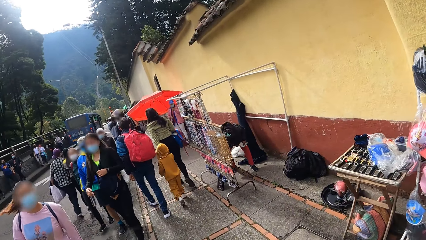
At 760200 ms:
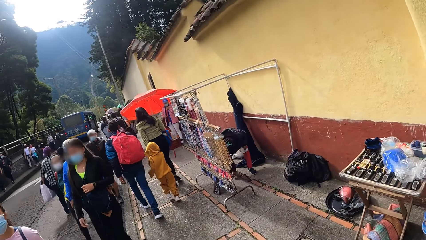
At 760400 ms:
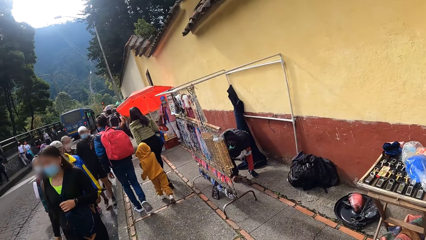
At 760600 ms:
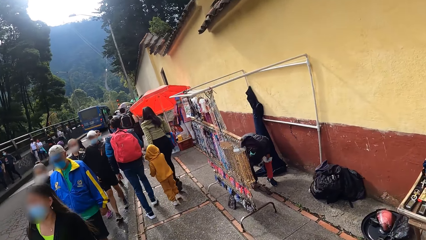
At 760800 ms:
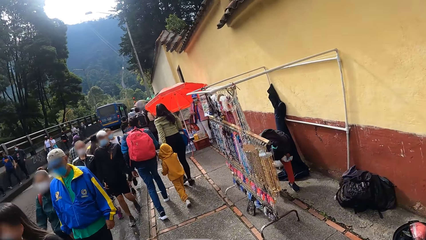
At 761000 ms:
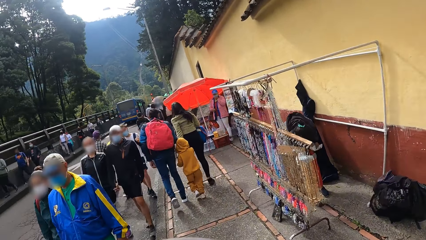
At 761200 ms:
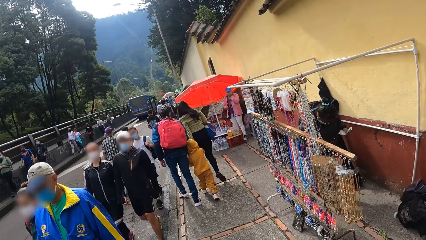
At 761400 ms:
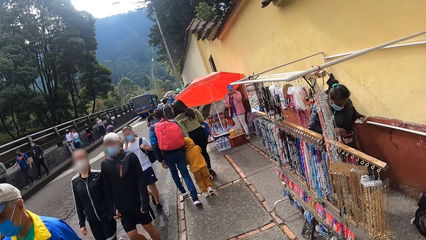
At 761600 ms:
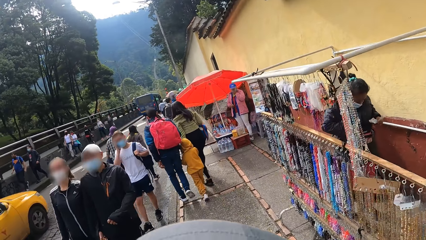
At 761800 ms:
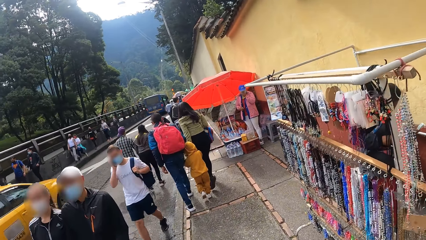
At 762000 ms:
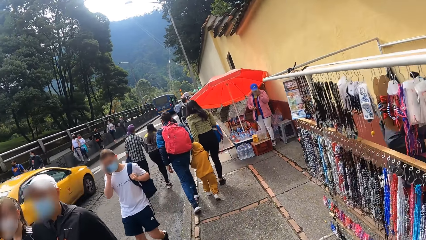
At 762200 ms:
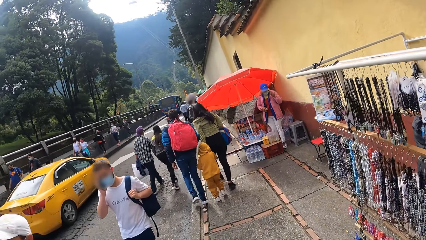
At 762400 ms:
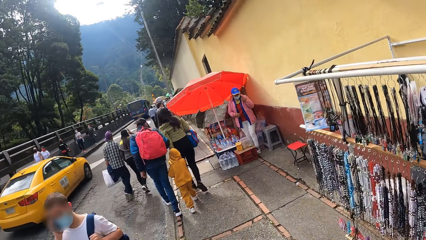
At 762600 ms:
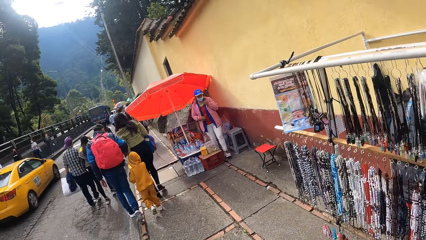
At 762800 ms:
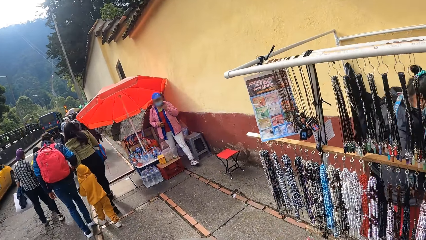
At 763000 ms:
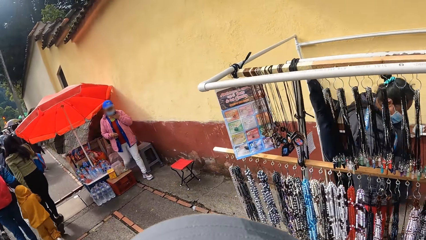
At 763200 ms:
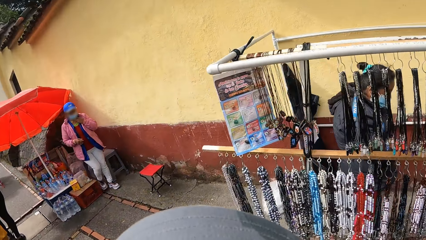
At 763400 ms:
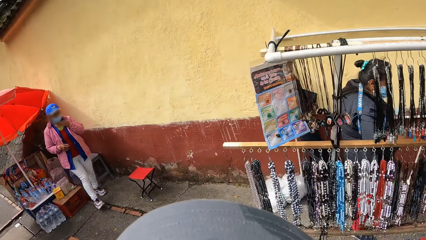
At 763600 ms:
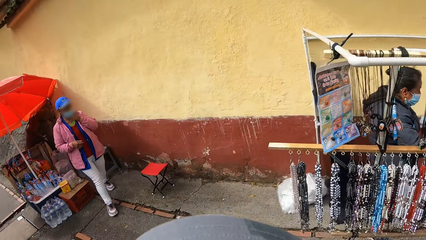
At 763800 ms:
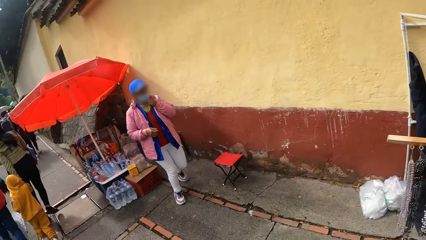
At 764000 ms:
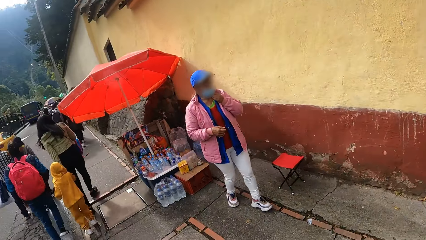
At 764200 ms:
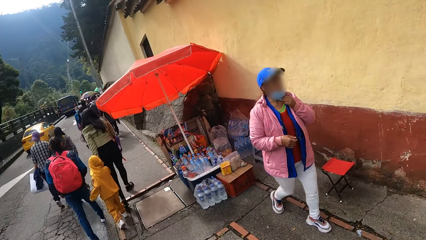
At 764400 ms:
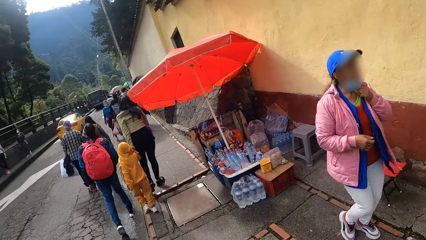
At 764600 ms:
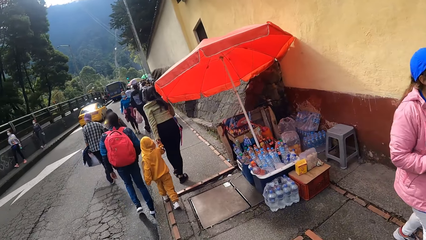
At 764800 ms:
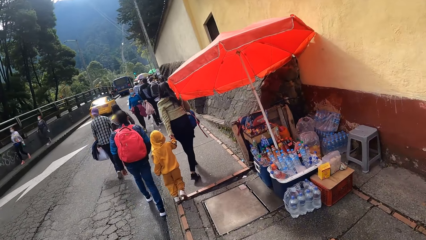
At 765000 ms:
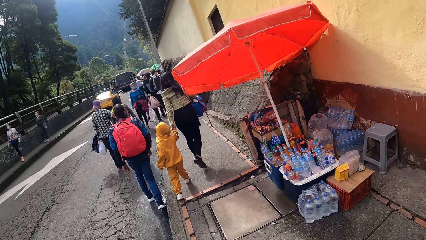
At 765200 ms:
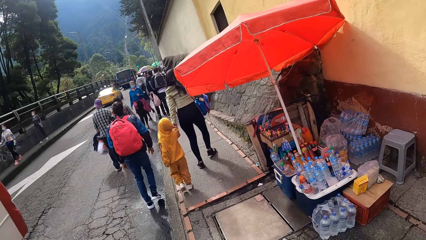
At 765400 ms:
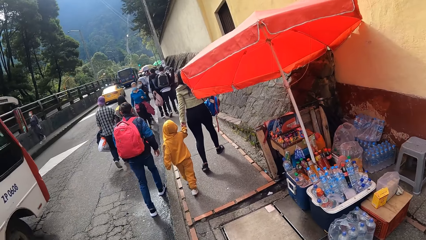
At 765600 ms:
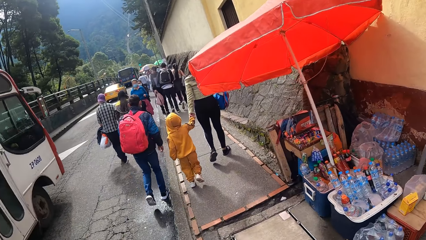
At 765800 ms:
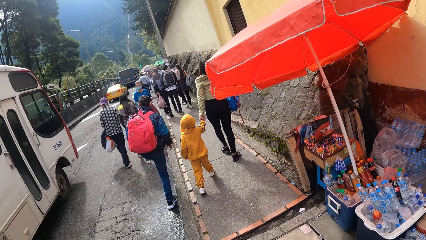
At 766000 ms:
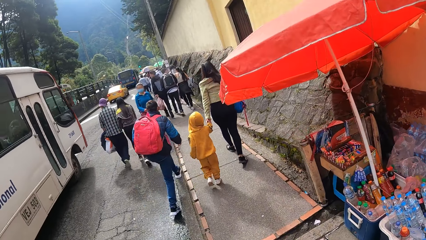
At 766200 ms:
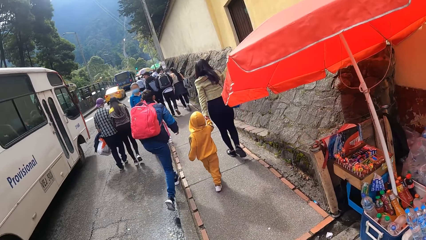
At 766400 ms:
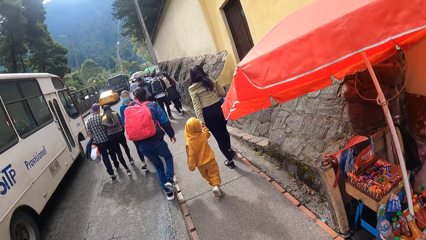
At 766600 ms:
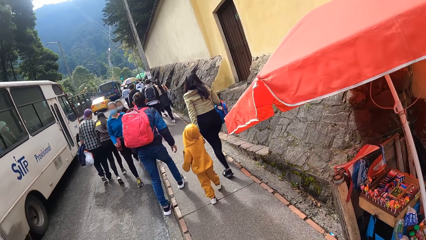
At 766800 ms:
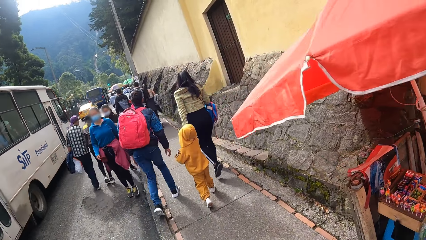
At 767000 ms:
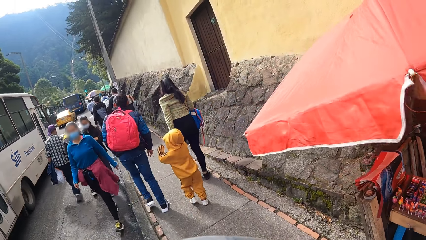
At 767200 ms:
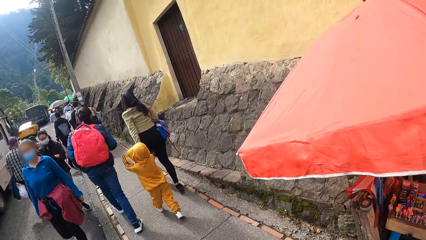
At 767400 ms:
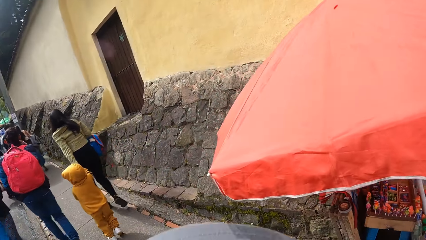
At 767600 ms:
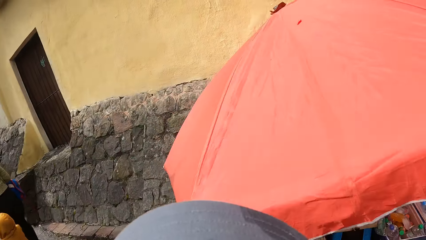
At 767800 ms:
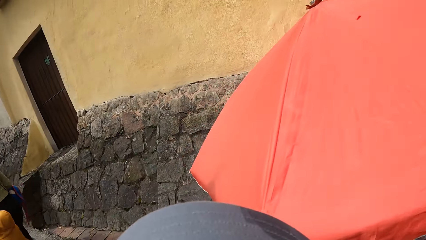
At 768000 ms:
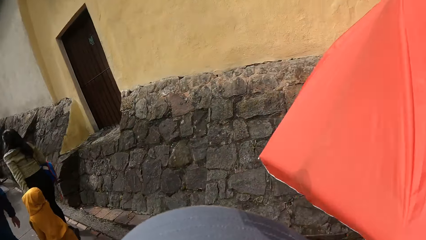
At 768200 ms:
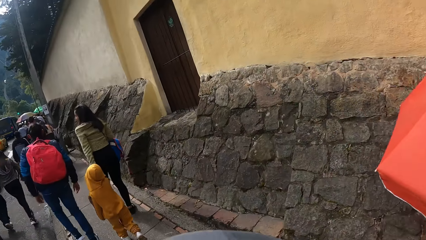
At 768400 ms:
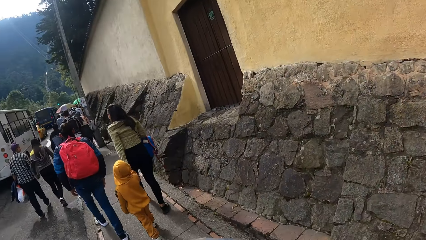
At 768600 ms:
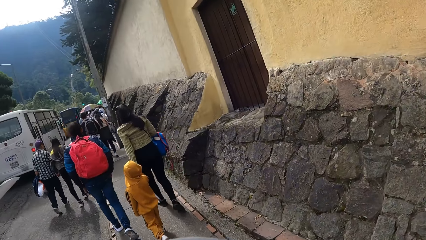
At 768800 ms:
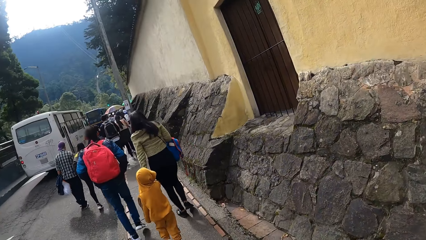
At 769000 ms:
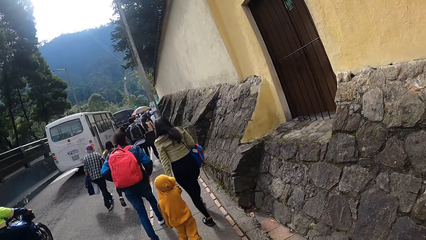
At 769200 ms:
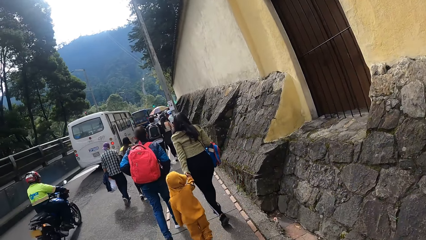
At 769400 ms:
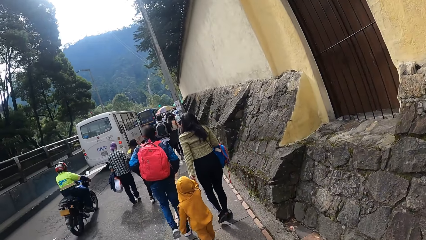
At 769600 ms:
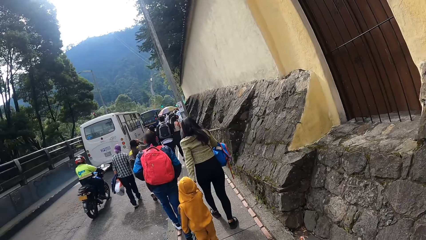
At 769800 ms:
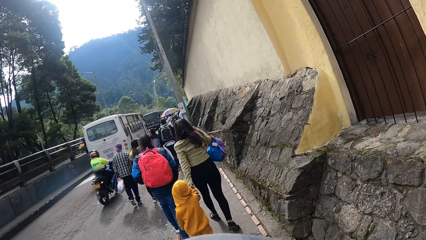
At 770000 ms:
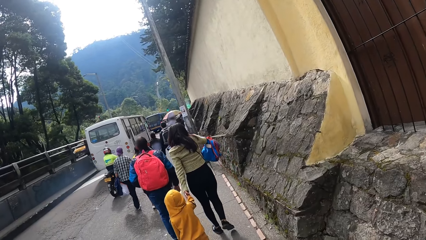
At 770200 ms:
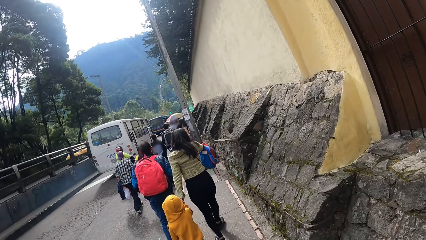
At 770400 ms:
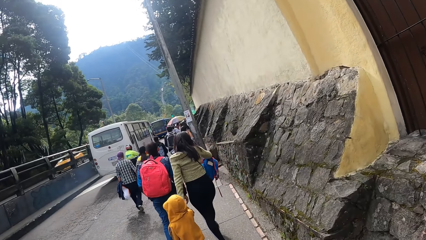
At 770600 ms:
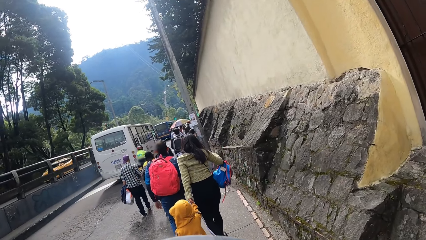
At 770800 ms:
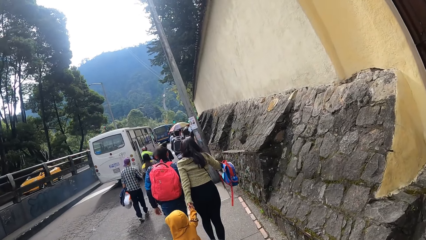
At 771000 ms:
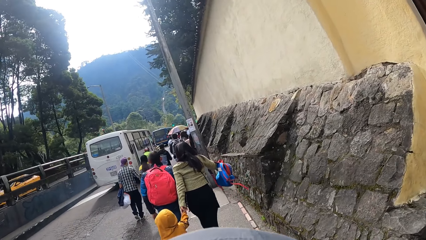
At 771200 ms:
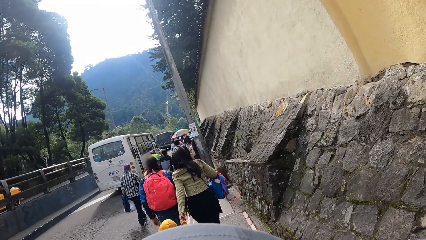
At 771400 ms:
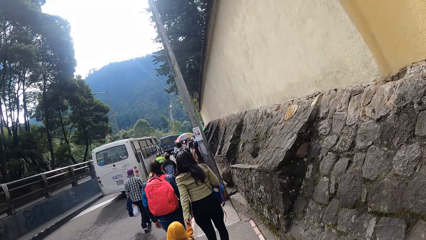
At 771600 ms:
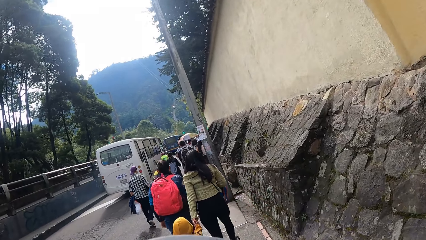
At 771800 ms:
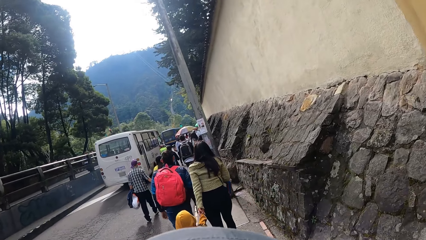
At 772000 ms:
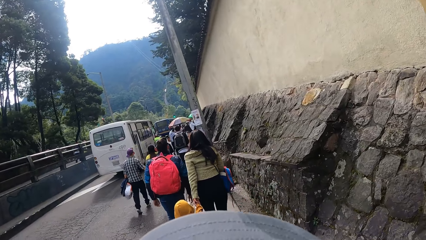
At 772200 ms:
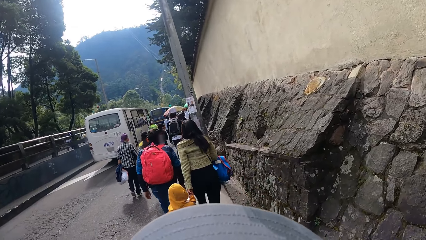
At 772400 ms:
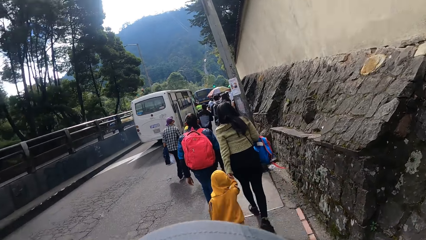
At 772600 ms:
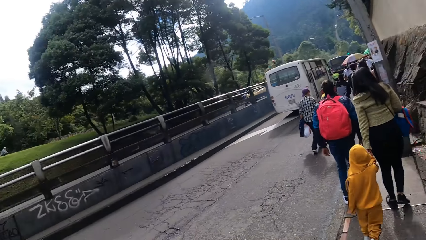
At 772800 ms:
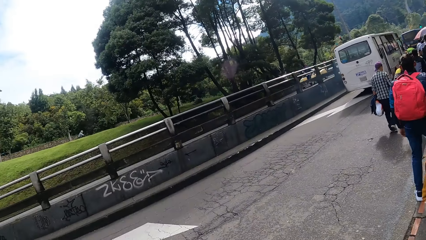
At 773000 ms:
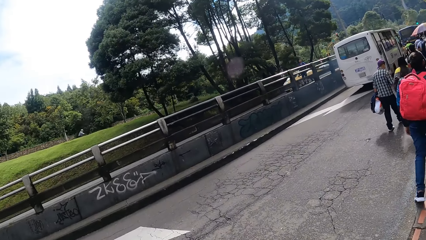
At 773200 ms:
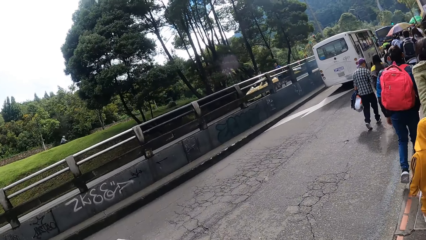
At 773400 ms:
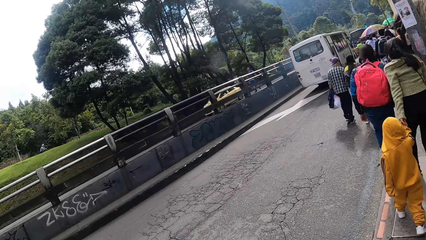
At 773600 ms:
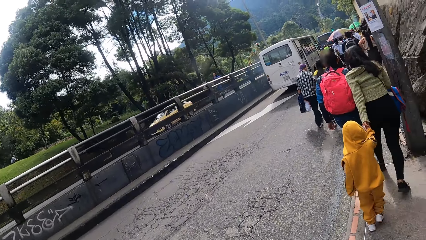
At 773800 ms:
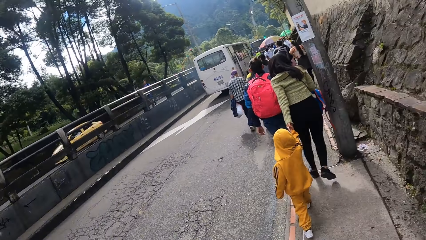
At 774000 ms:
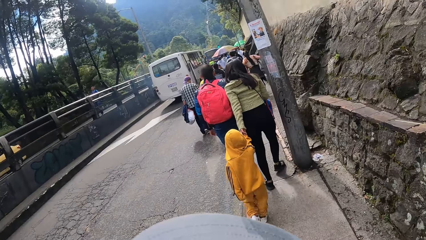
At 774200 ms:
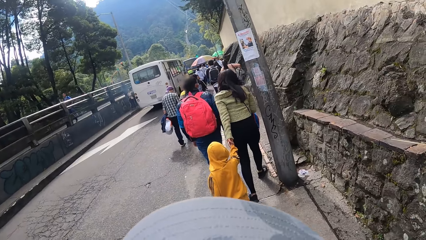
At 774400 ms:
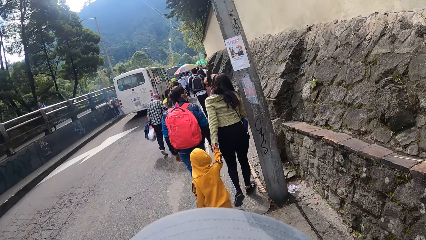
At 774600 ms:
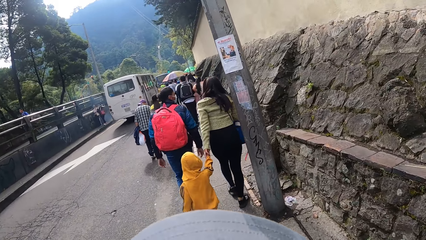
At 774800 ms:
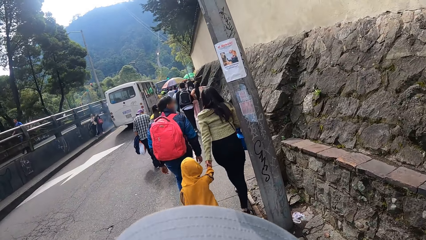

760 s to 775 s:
A yellow car drives past the camera wearer. A white bus drives past the camera wearer. A motorcycle drives past the camera wearer.
